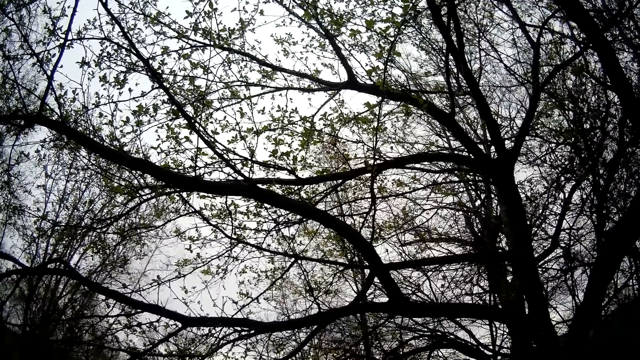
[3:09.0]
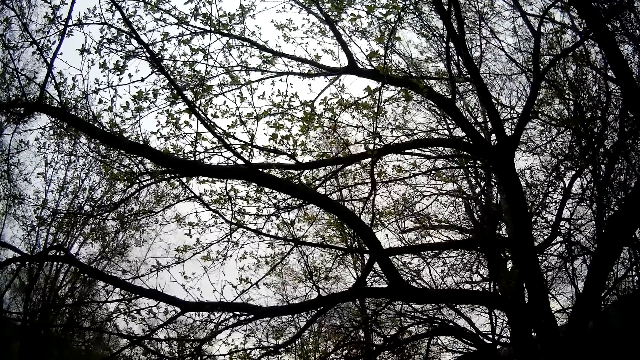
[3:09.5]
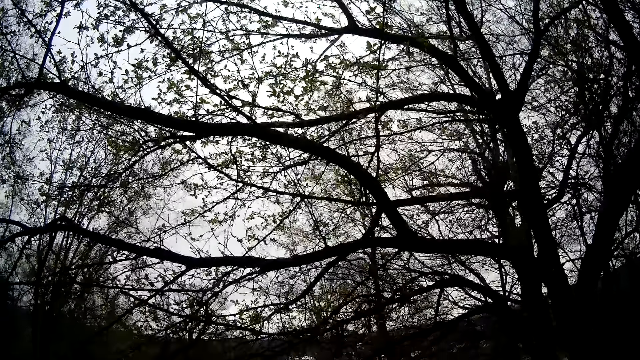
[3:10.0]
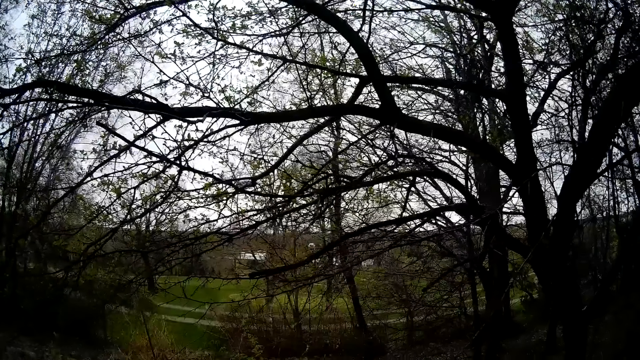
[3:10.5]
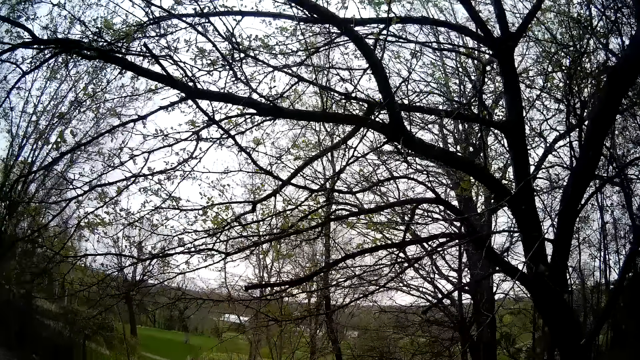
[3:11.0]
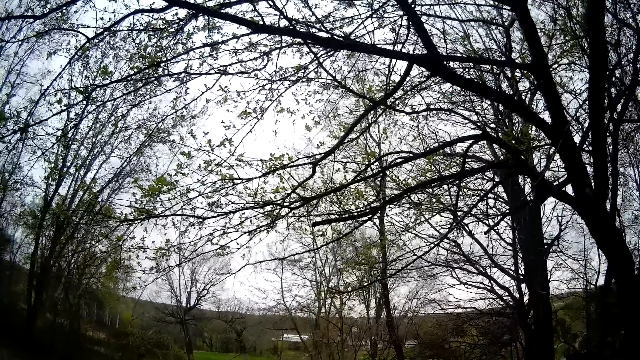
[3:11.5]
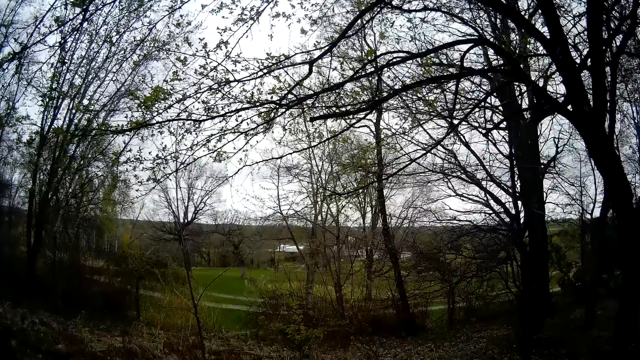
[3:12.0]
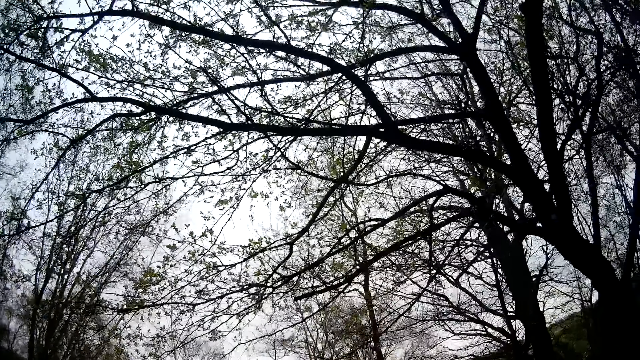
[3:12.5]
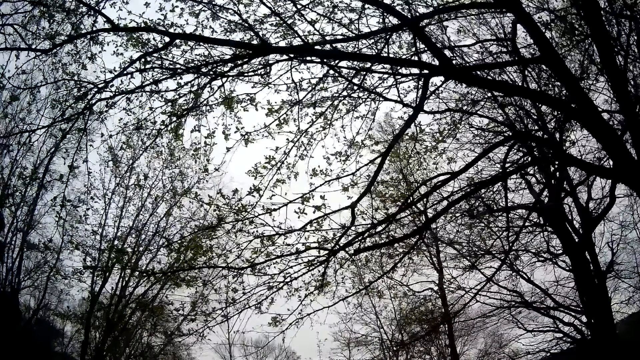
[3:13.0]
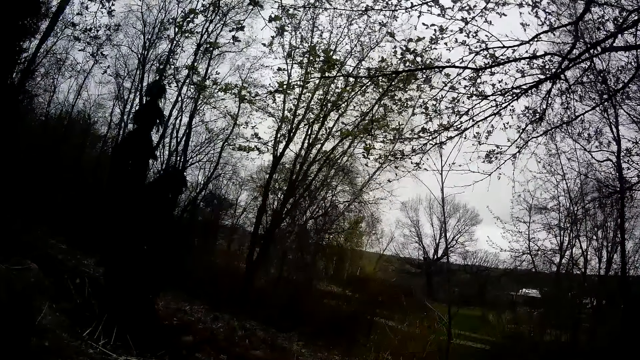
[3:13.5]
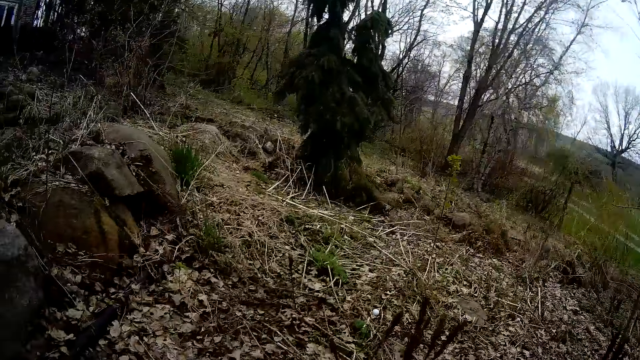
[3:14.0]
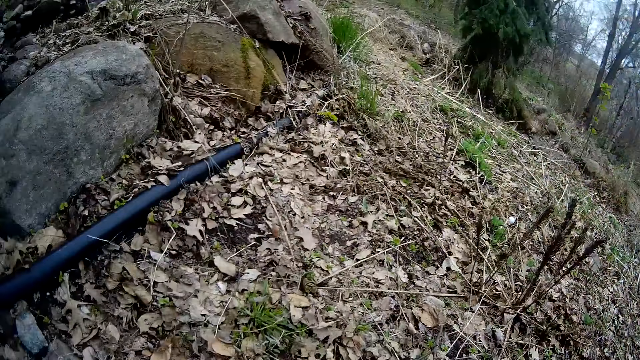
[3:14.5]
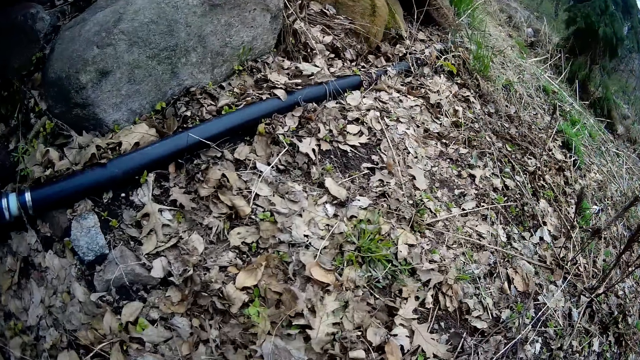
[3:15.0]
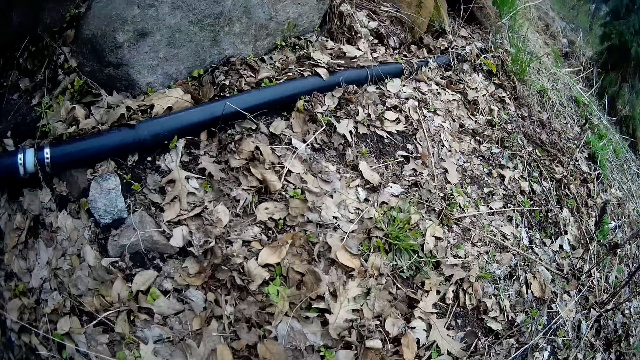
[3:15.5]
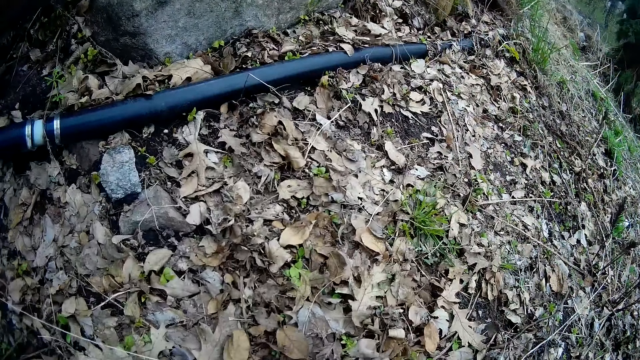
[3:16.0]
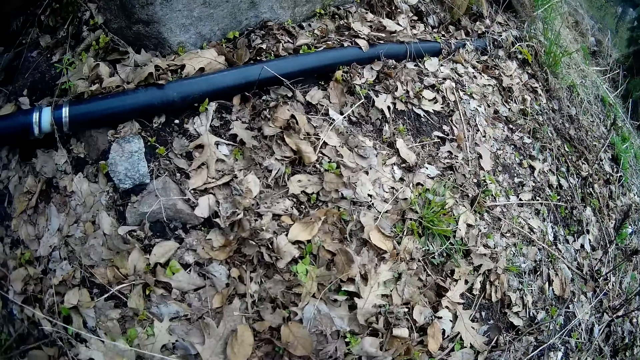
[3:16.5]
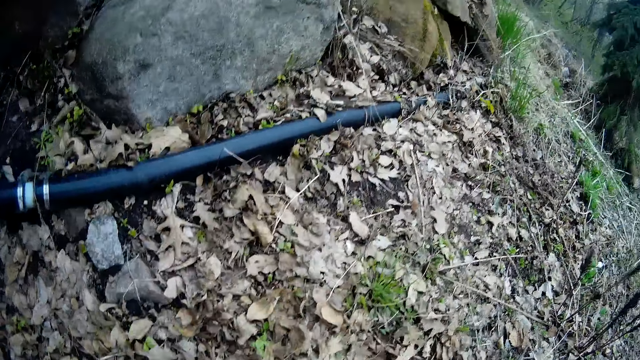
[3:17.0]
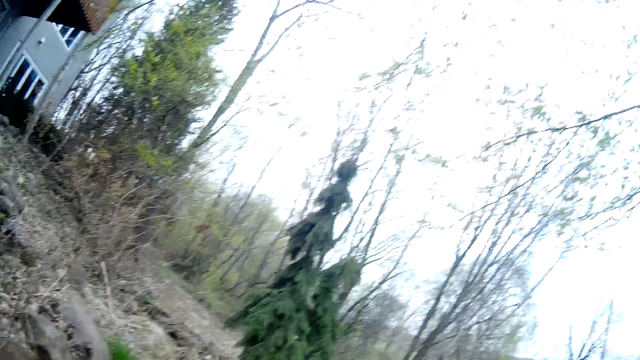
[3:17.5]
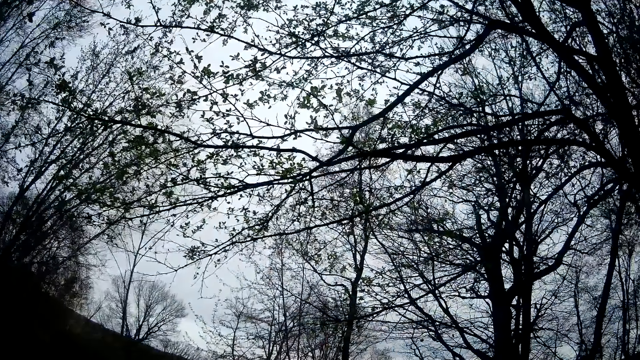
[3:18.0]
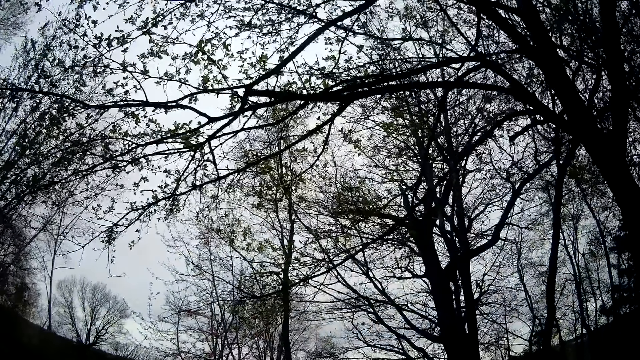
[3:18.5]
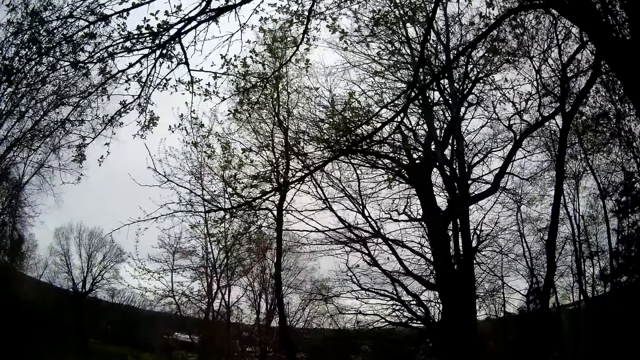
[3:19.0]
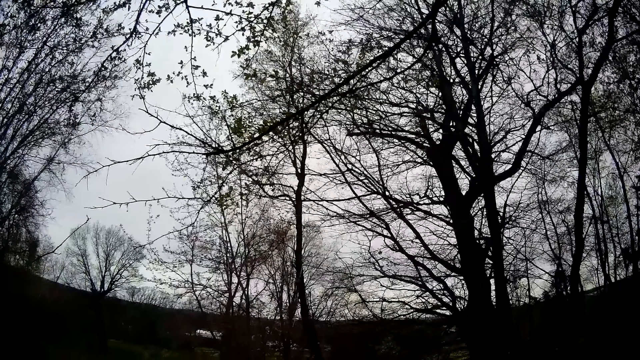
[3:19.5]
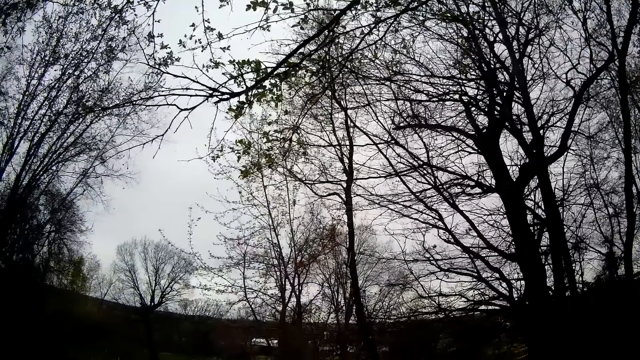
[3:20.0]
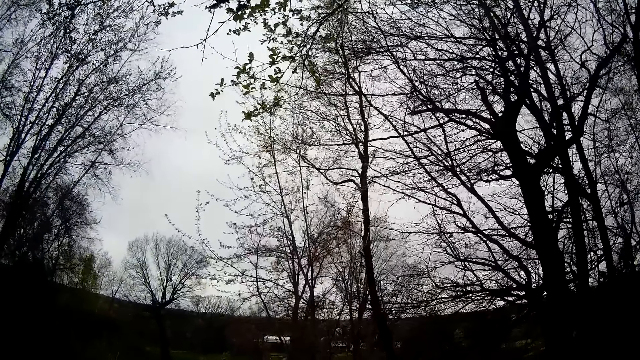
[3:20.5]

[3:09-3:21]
The camera wearer looks around. They move around.

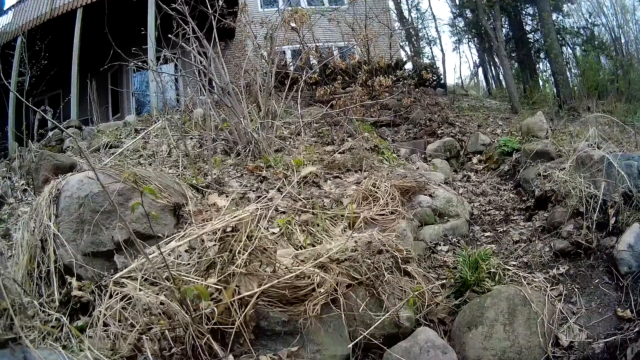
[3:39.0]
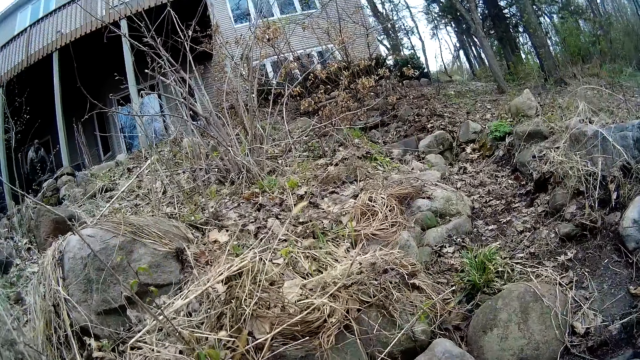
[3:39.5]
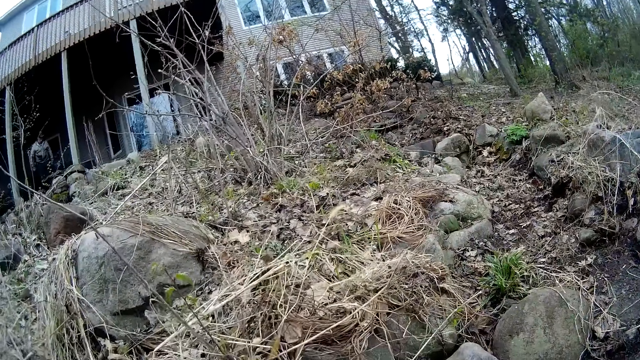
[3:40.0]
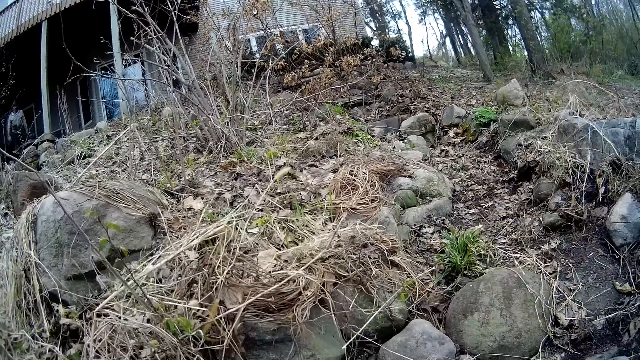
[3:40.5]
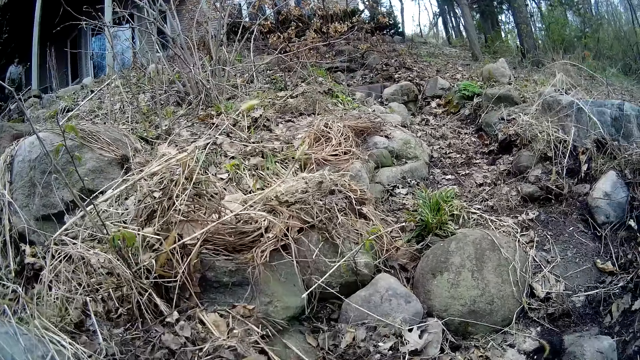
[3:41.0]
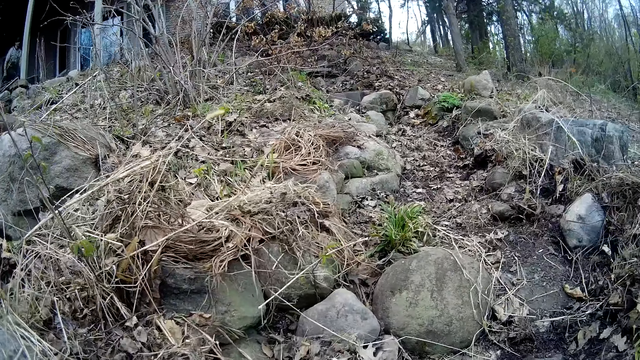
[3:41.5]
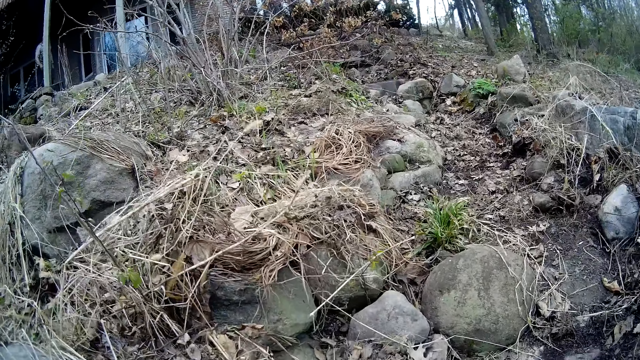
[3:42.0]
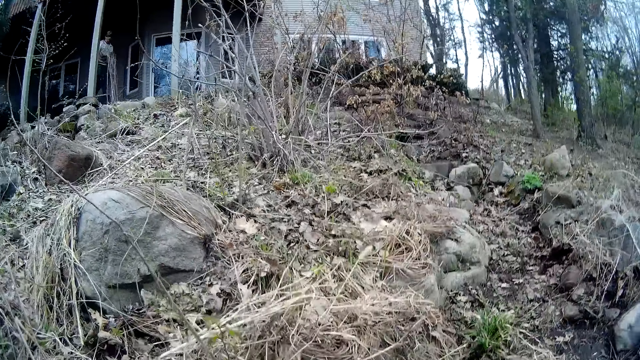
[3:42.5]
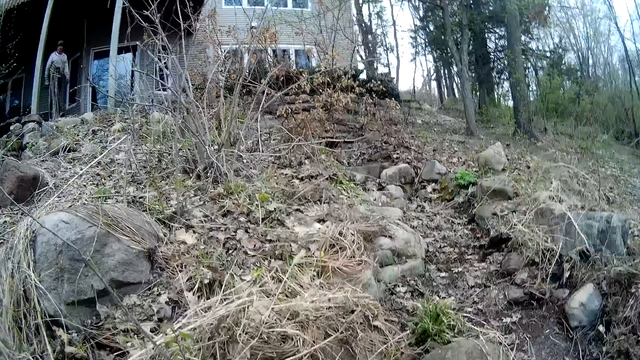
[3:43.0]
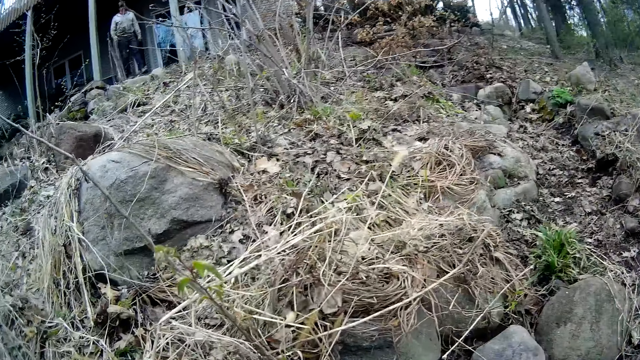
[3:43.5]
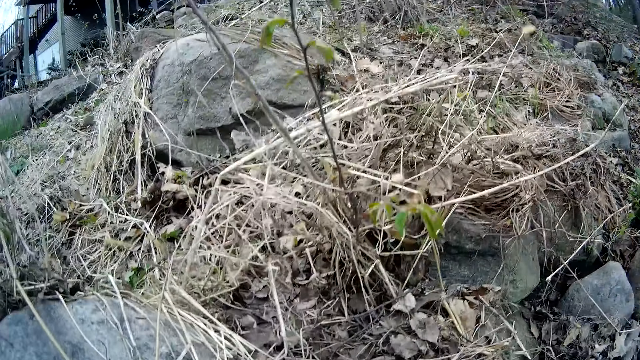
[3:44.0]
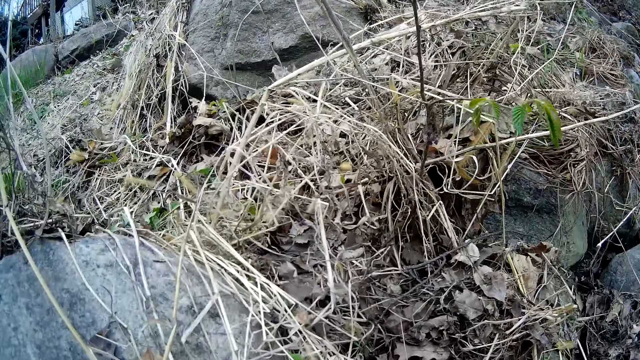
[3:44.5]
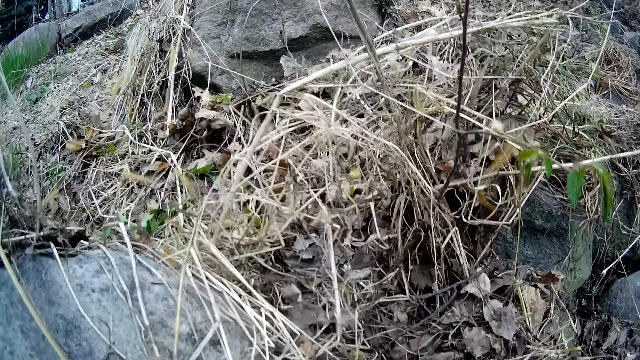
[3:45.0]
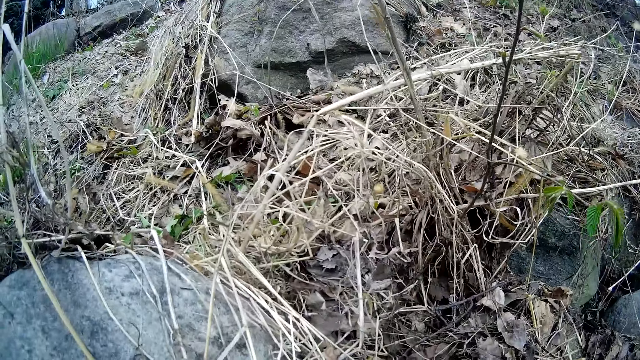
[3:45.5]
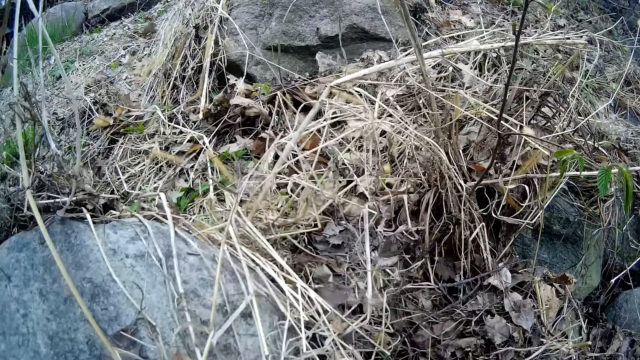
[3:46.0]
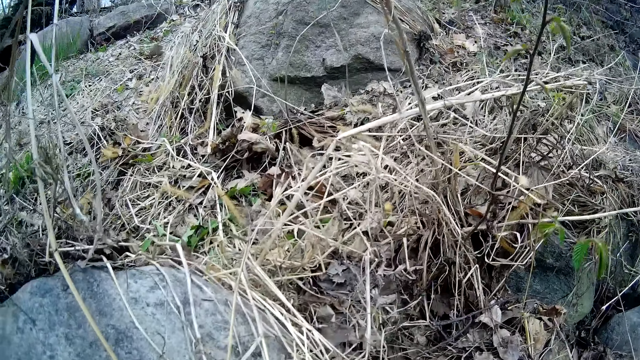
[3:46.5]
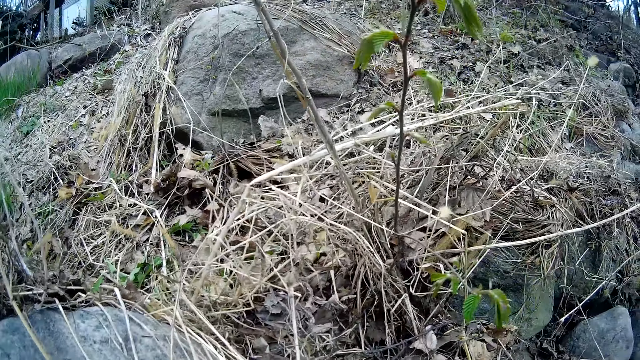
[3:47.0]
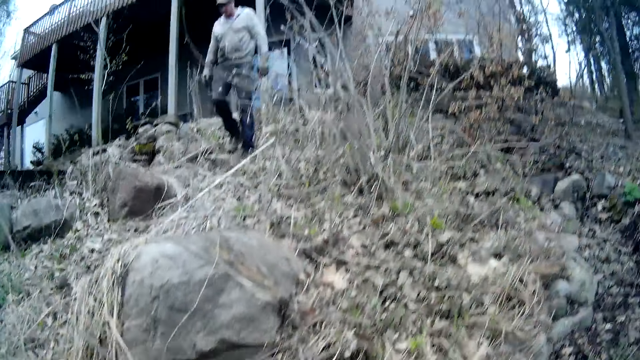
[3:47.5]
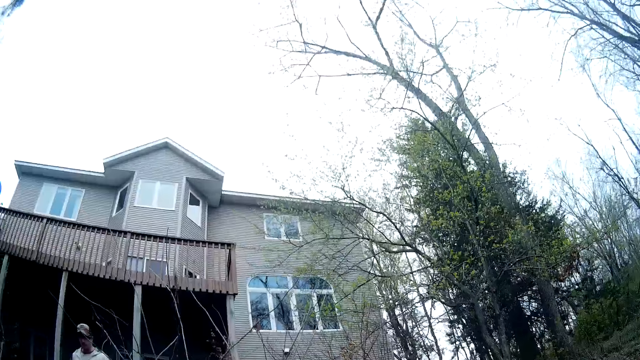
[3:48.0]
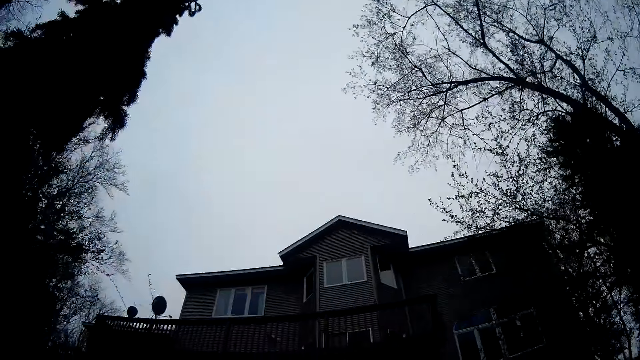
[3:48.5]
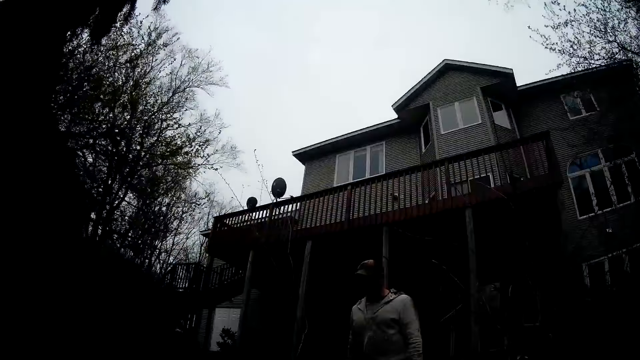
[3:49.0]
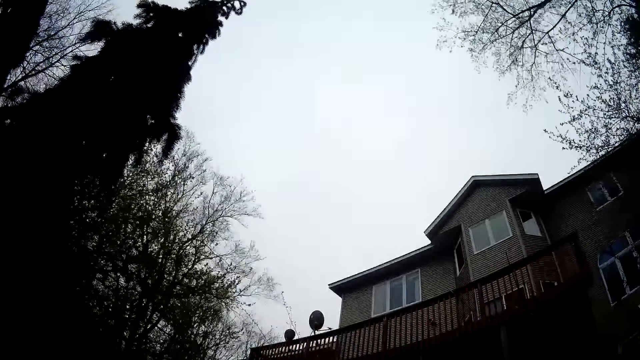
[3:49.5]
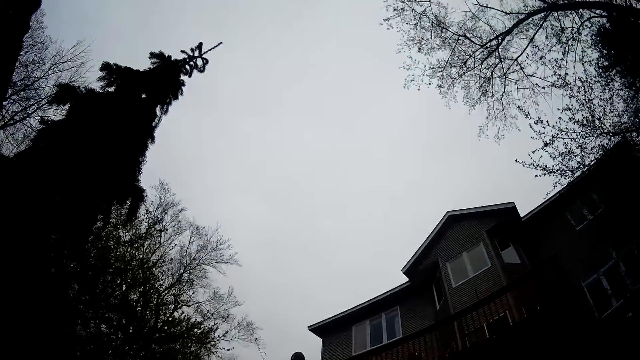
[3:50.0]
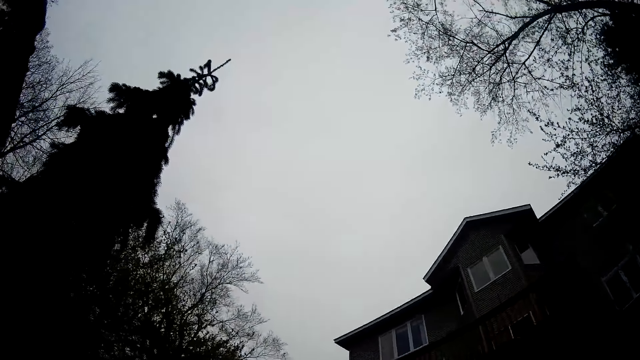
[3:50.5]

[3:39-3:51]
A man moves around. The camera wearer picks up a rock from the ground with both hands. They look around. The man walks past the camera wearer.
